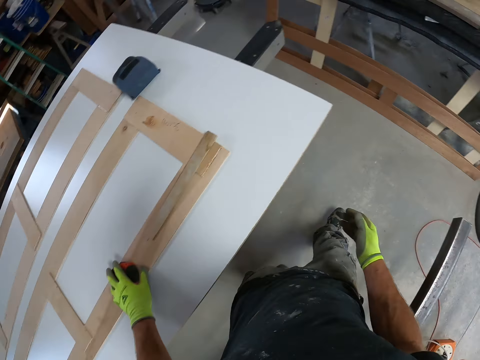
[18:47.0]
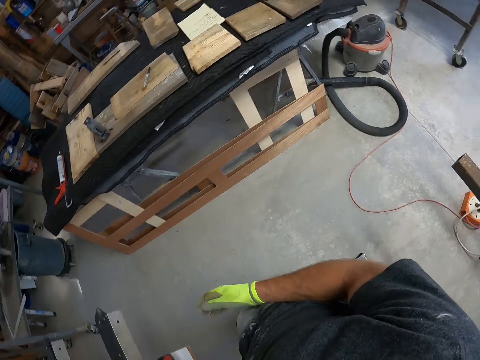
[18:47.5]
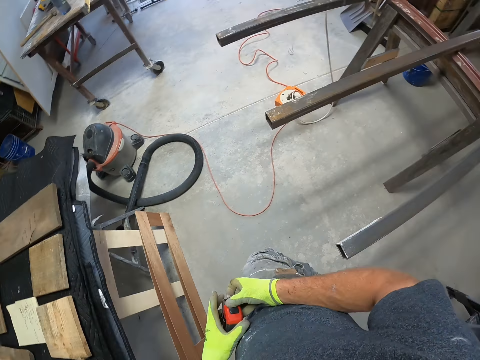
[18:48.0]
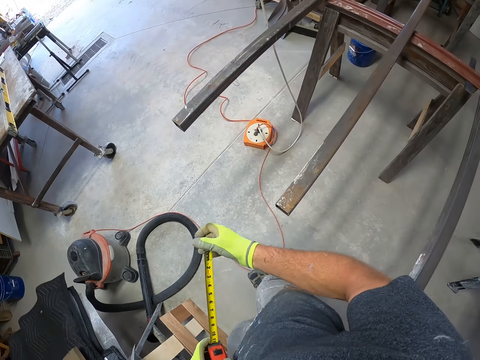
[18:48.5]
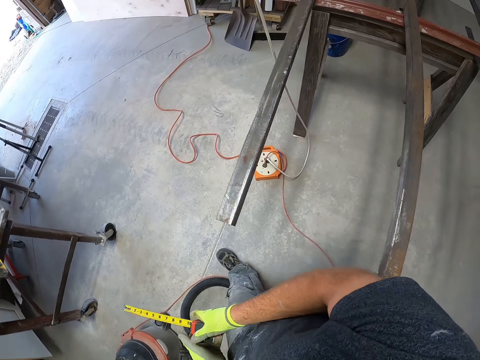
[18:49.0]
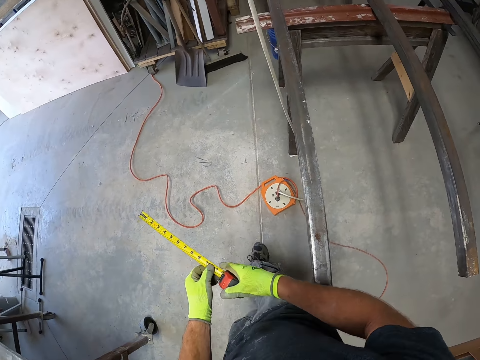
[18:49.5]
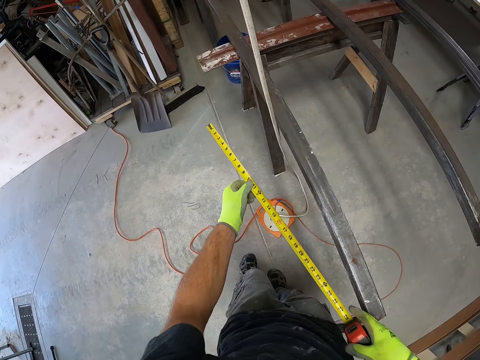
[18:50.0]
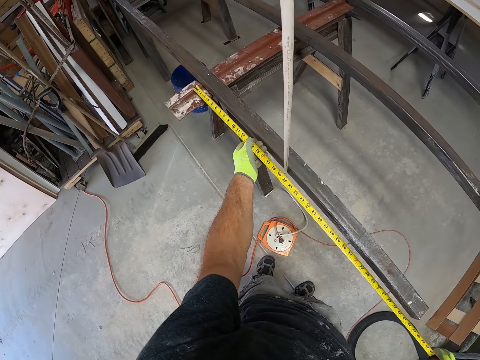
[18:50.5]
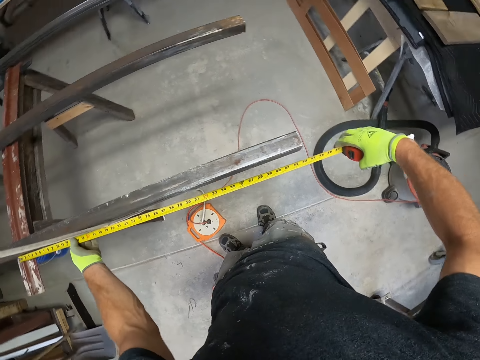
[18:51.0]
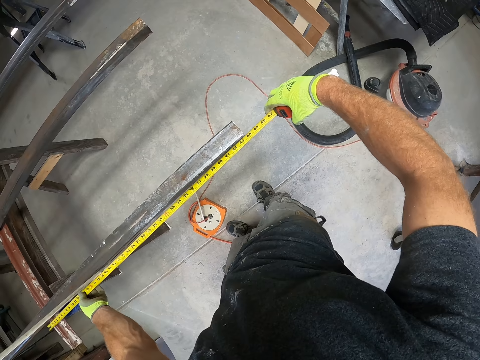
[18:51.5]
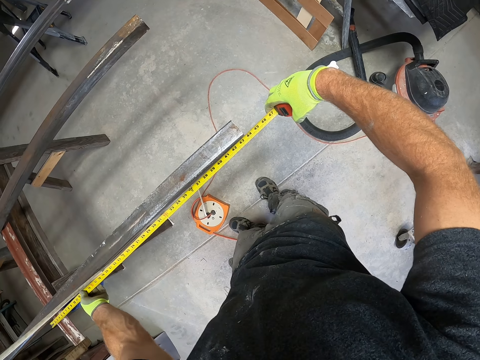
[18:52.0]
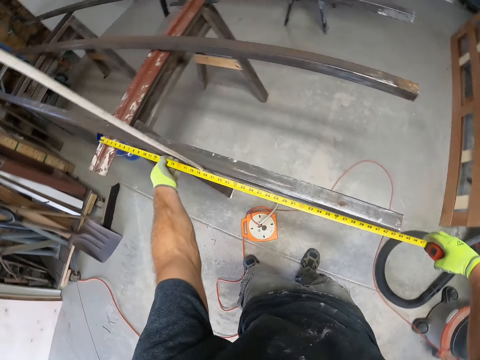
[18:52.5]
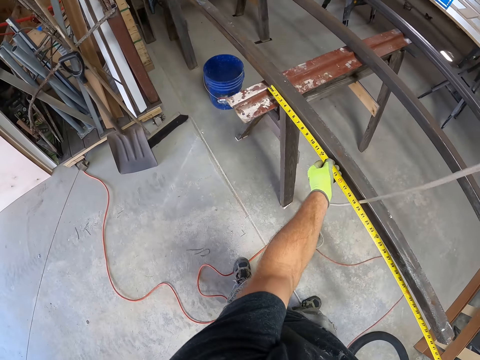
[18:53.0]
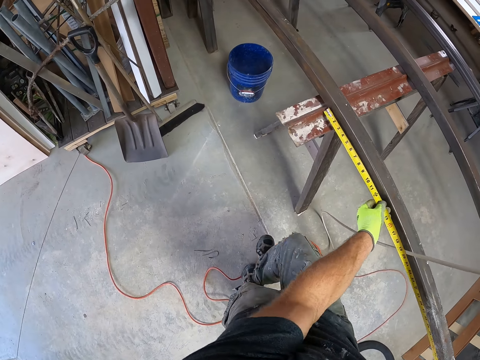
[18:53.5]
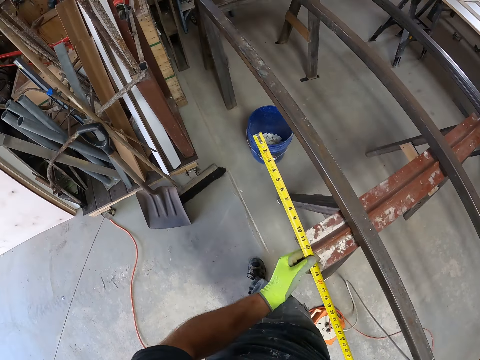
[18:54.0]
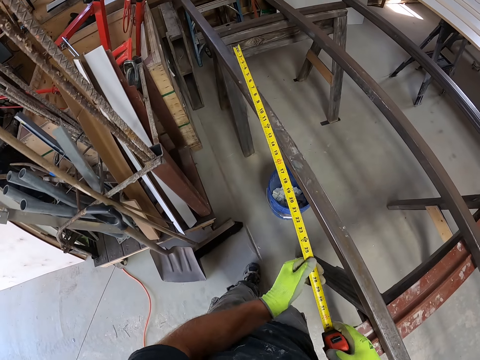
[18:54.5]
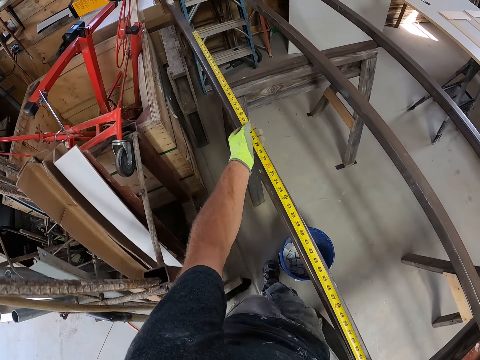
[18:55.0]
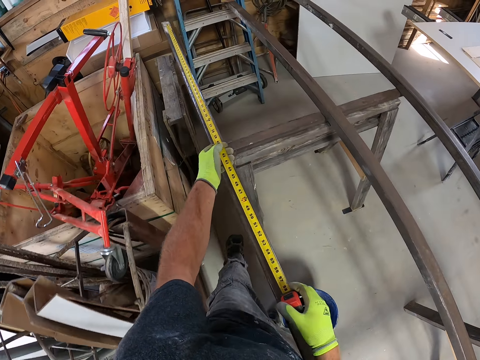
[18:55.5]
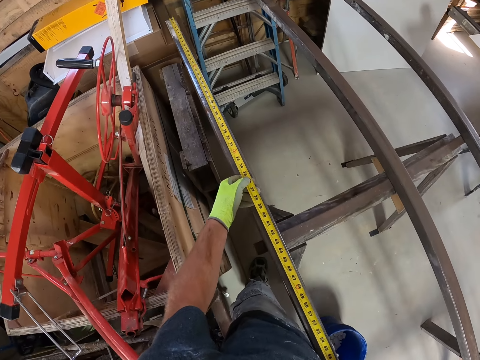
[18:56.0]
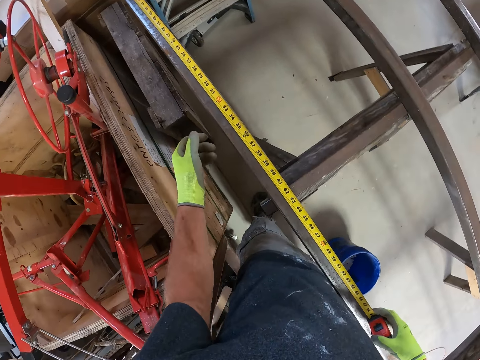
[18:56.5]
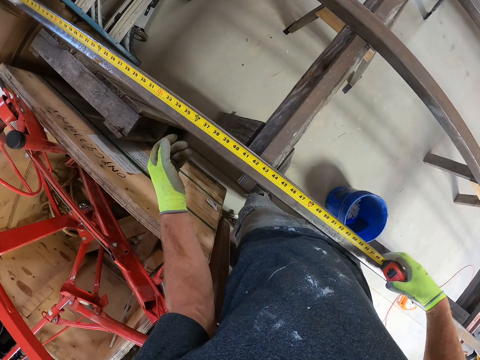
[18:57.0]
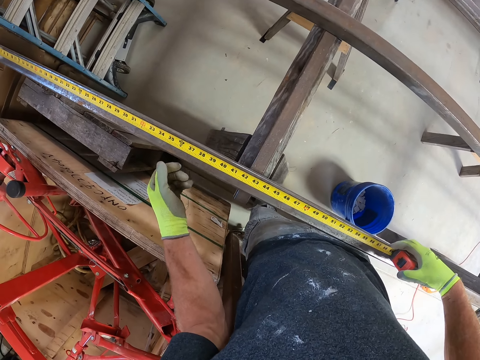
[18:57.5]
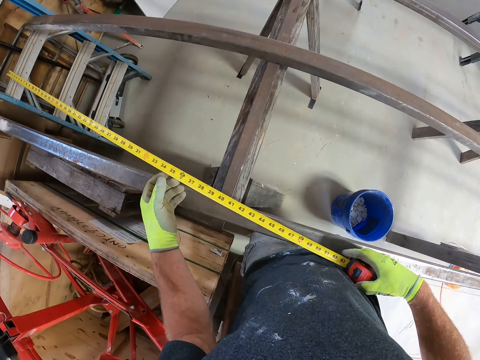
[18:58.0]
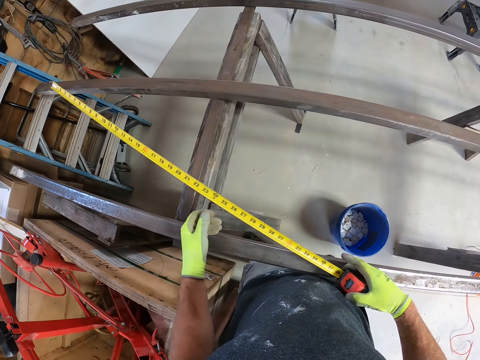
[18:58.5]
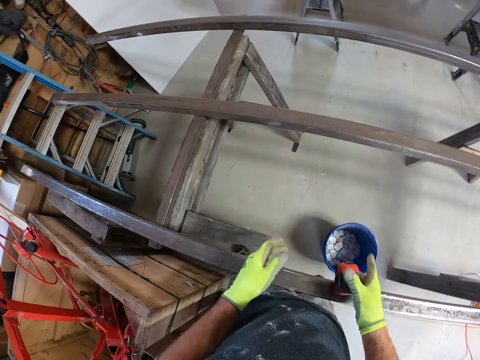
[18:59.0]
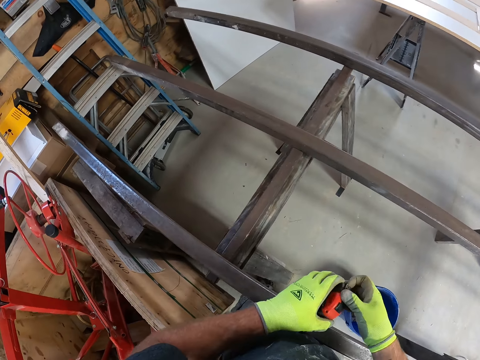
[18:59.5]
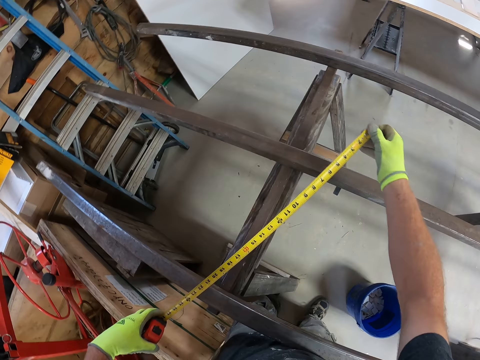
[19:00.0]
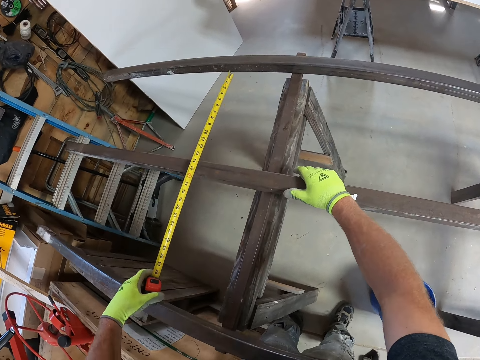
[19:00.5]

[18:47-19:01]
The camera wearer picks up a measuring tape from the table. They measure the iron with the measuring tape.

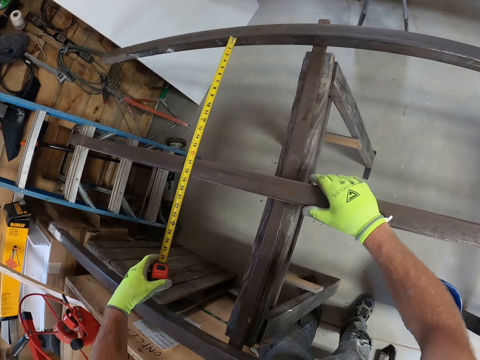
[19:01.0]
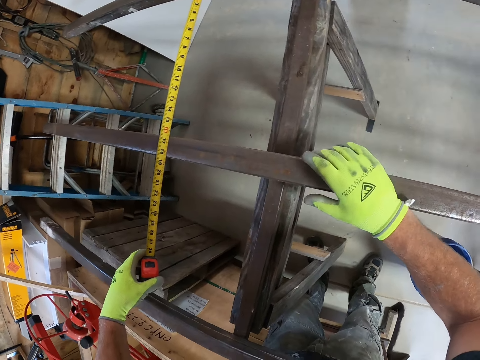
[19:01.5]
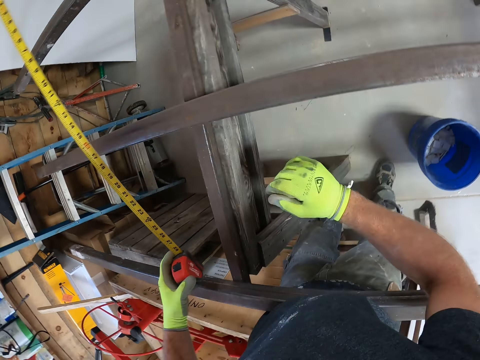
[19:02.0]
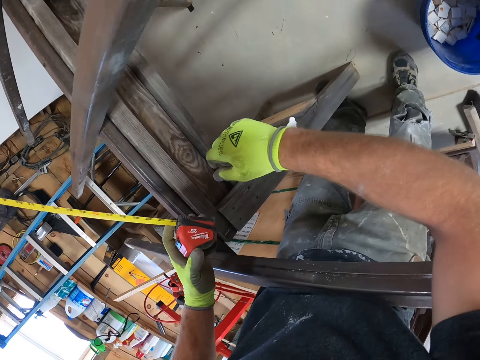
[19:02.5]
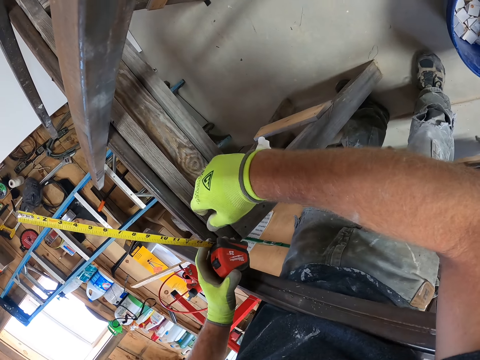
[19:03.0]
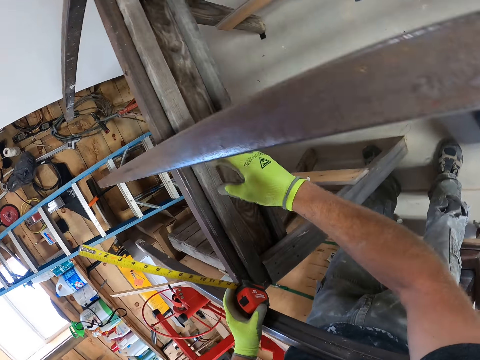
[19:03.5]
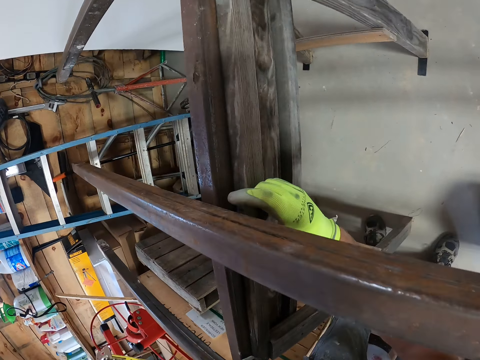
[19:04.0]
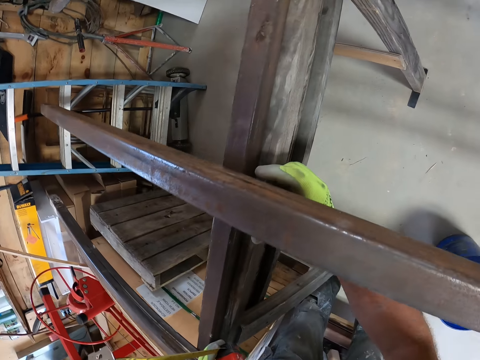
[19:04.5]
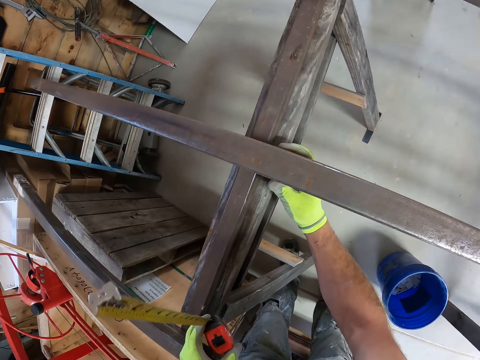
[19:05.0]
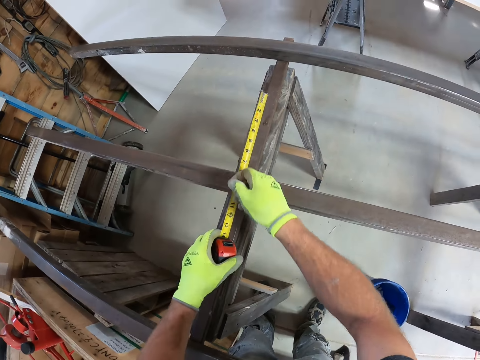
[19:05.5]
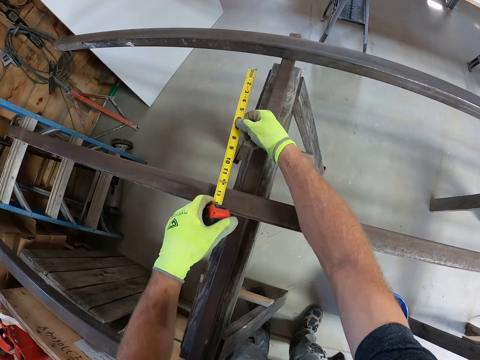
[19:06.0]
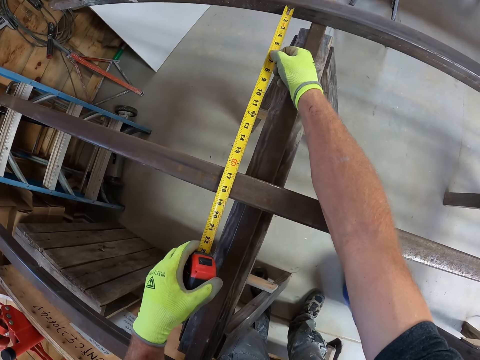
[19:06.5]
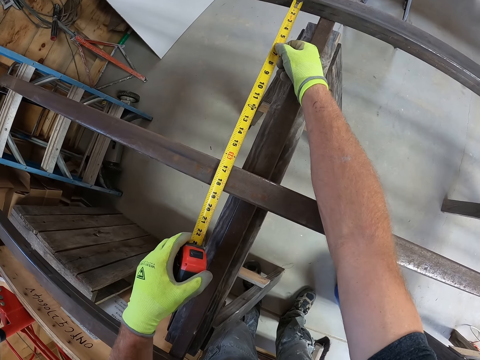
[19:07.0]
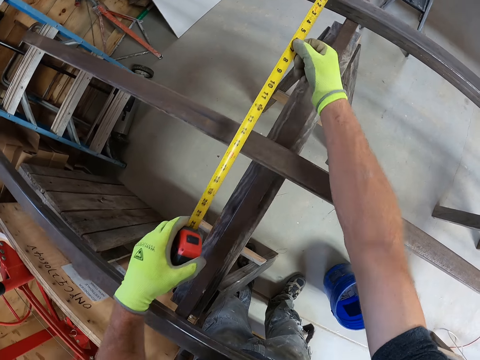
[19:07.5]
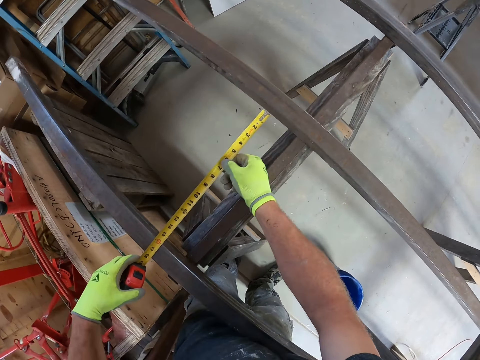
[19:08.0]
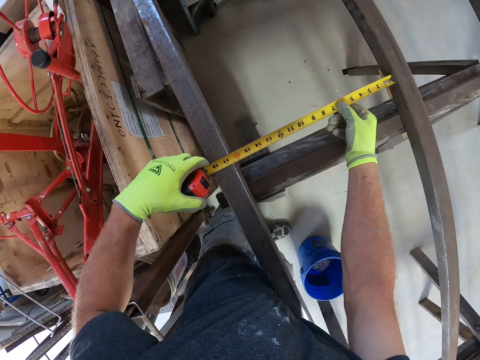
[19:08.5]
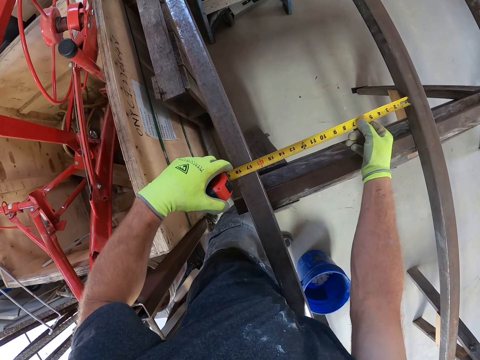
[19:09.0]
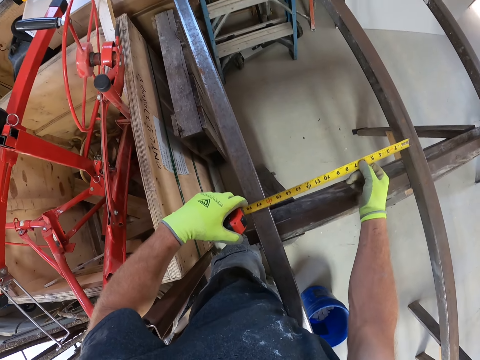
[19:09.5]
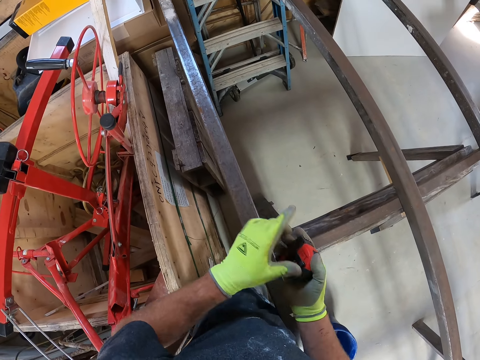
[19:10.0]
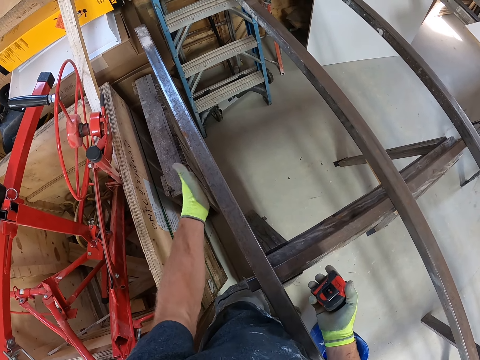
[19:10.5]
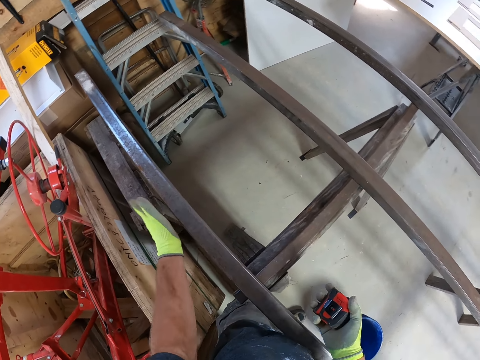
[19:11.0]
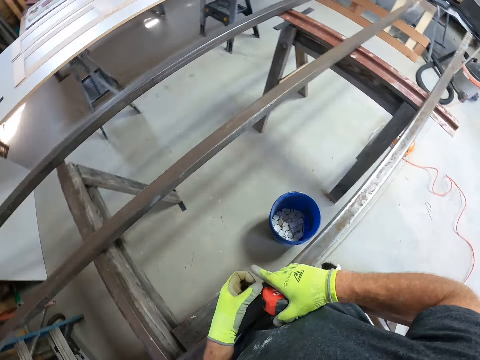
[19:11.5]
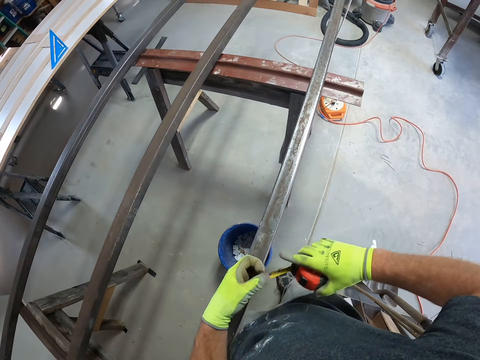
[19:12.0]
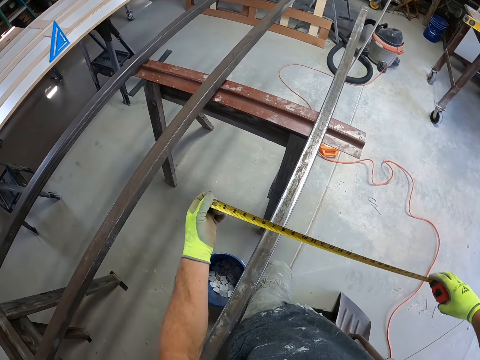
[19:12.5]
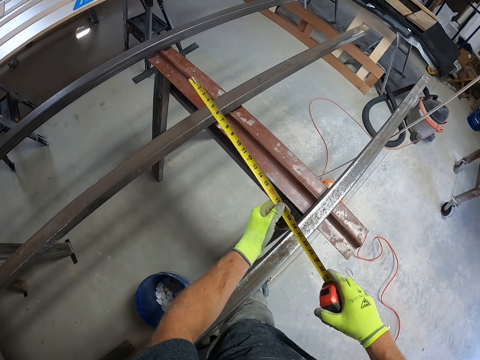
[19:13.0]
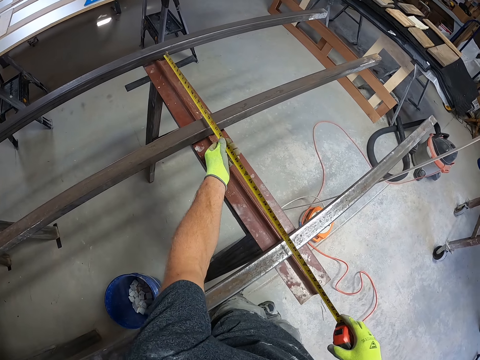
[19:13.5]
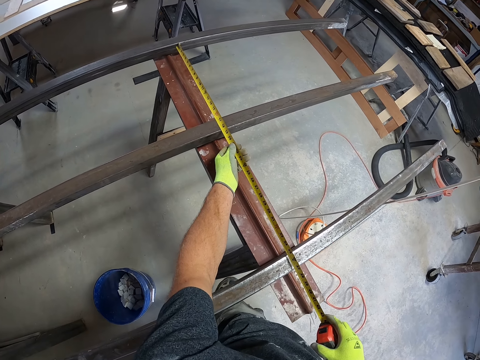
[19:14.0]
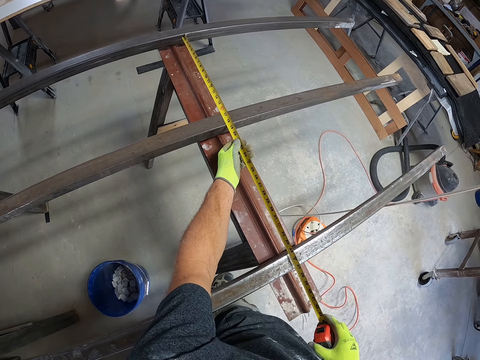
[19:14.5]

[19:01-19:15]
The camera wearer looks at the metal. They adjust the iron. They measure the iron with the measuring tape.
